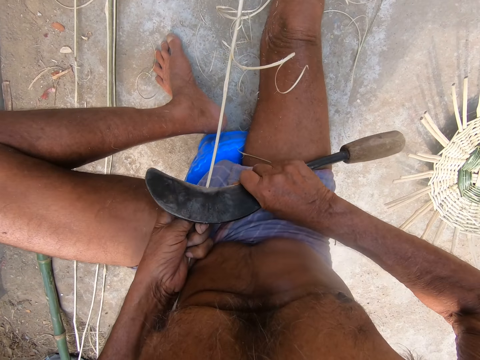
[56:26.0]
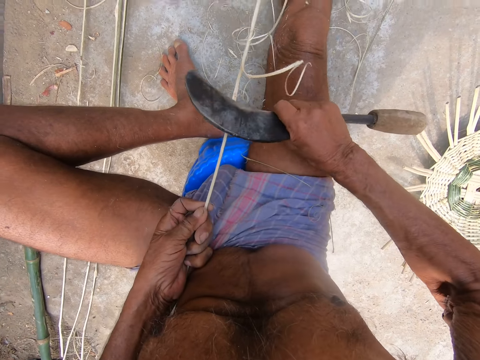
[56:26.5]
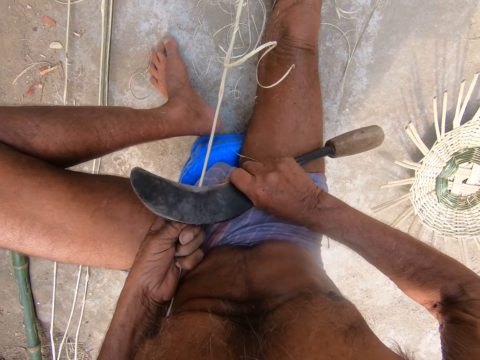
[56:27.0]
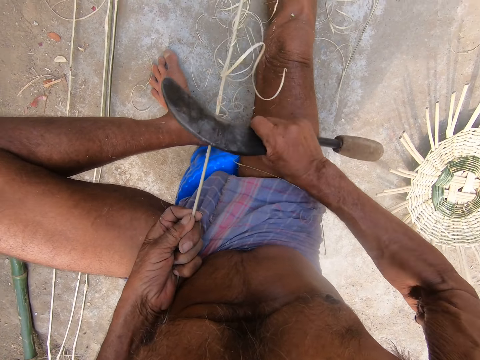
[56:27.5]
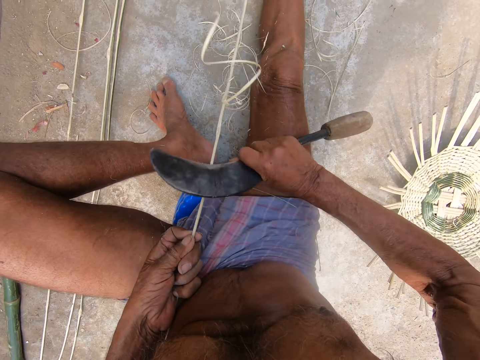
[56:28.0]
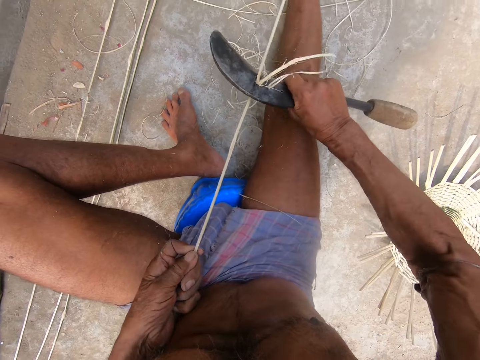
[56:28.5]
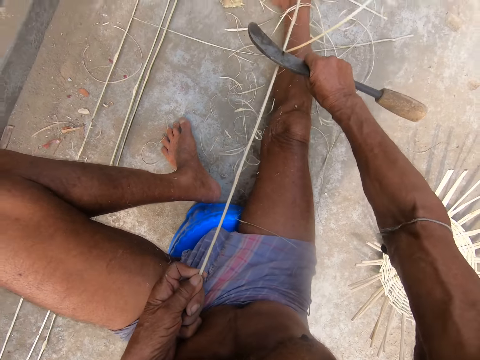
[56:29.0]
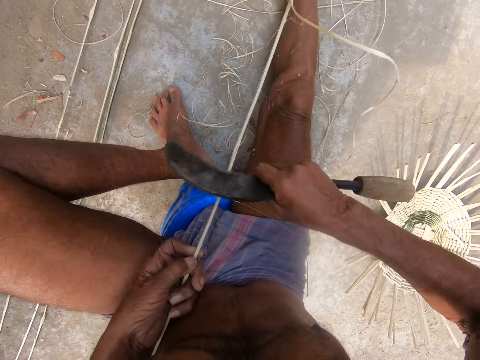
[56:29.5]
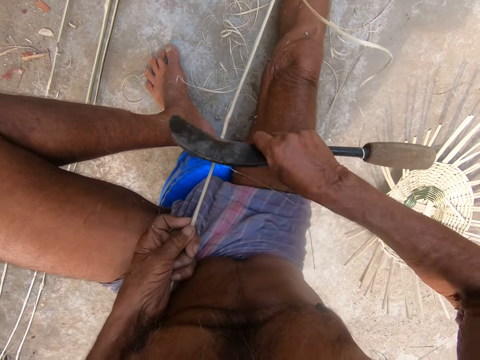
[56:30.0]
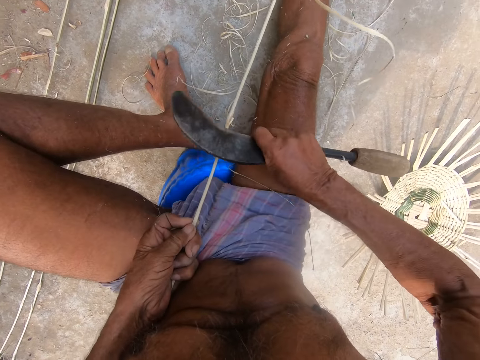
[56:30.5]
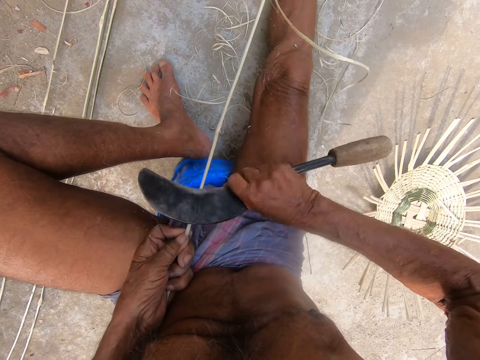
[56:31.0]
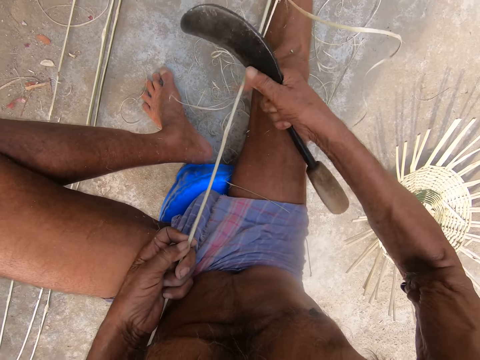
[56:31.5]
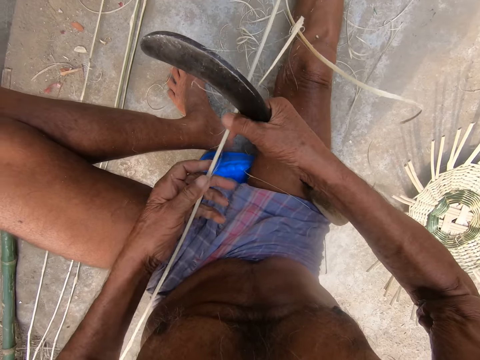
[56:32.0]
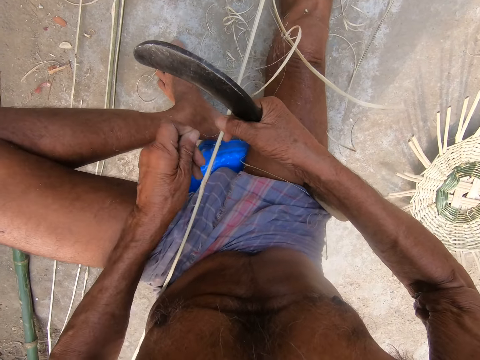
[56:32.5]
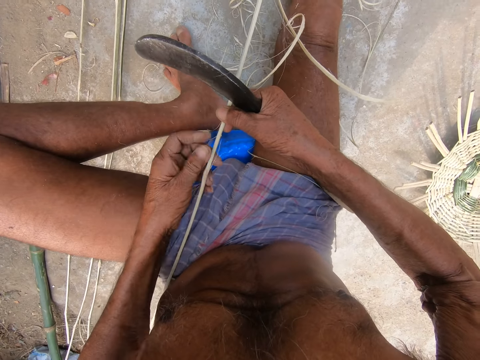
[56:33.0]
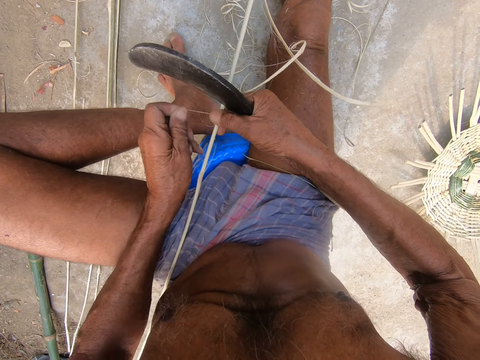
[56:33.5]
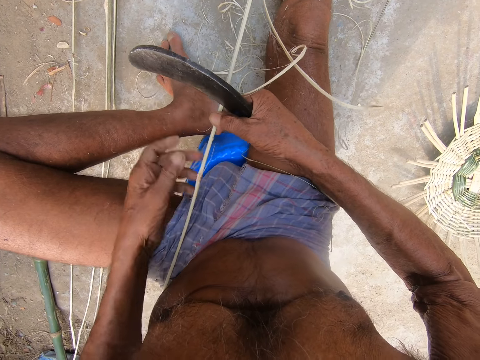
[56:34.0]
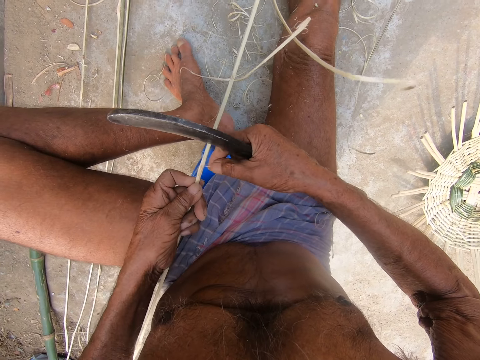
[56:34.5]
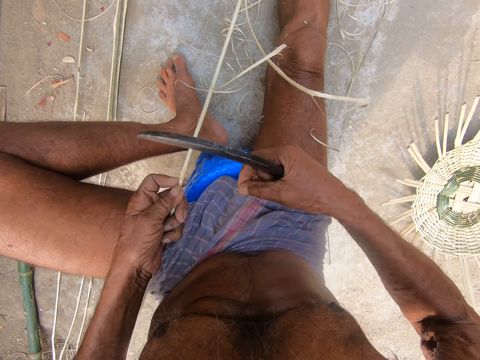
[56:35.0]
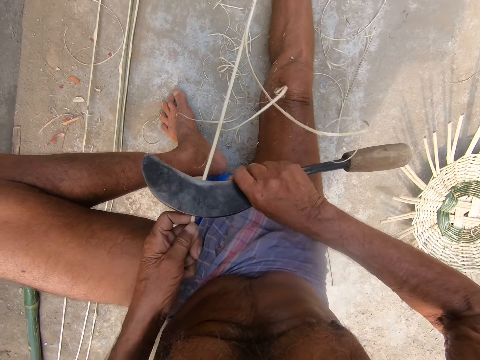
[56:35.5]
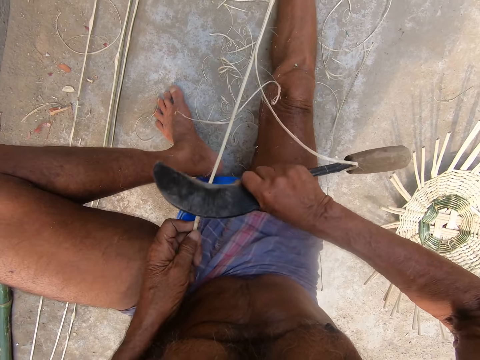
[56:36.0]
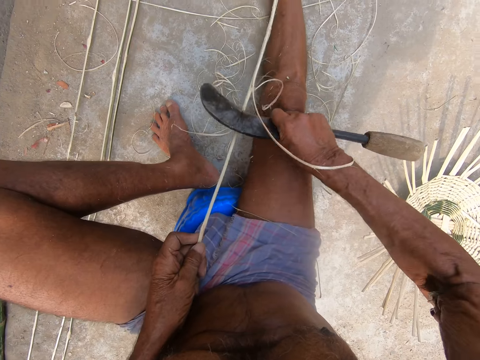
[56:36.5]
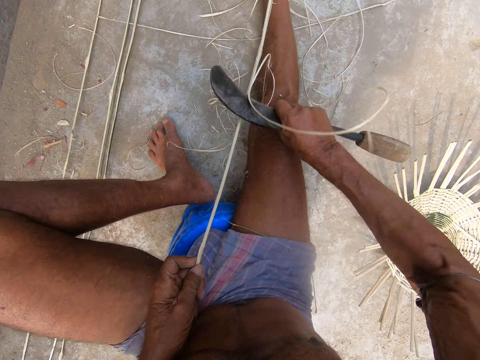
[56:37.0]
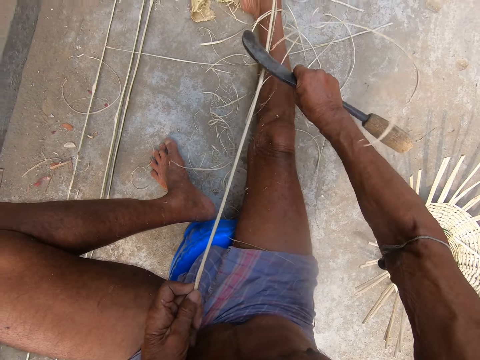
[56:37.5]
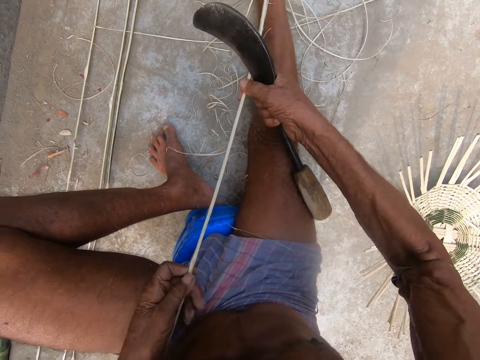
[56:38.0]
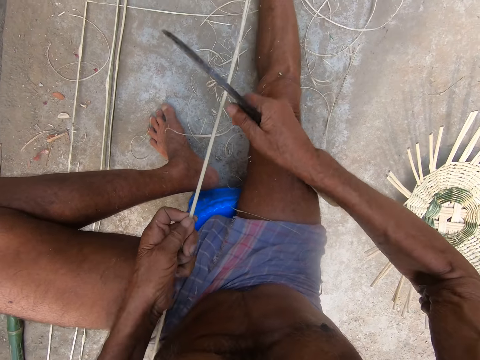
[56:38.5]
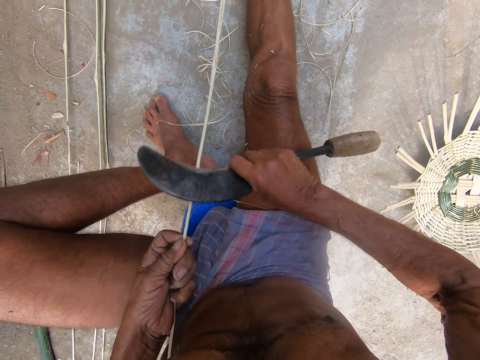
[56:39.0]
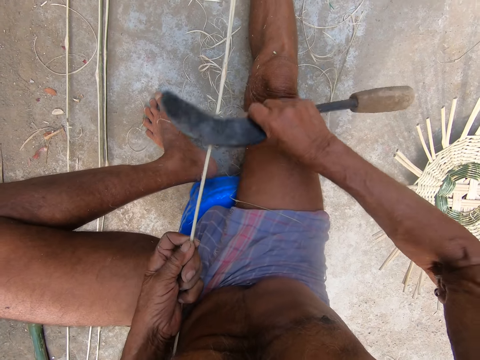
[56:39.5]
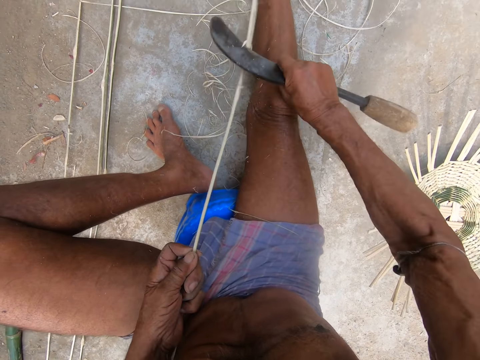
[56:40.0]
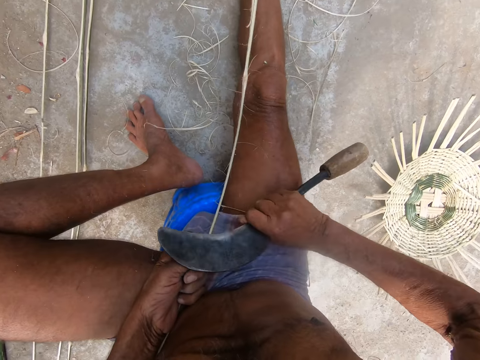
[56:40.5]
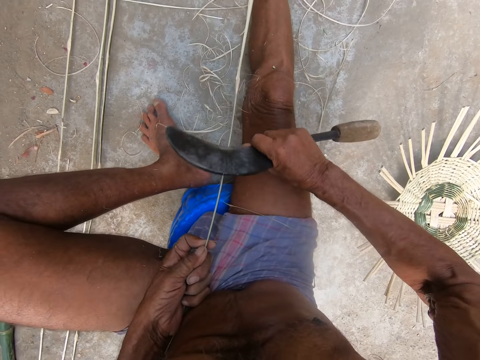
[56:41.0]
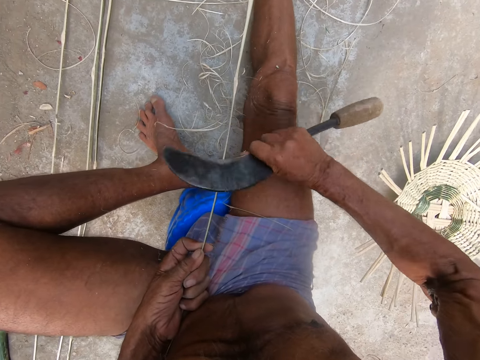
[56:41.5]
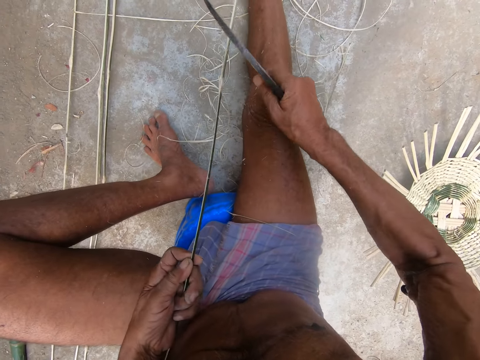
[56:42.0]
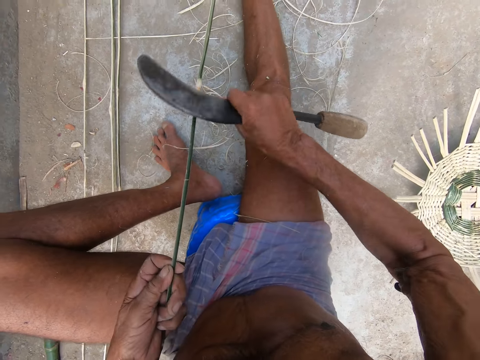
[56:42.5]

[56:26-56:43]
The camera wearer peels the stick or bamboo strip with a slasher or kukri knife. He holds the bamboo strip with both hands and removes some bamboo strands from the bamboo strip in his right hand with his left hand. He moves the stick with both hands. He removes some bamboo strands from the bamboo strip in his left hand with his right hand. He peels the bamboo strip in his left hand with the kukri knife in his right hand. He holds the bamboo strip with both hands. He moves the stick with both hands. He peels the bamboo strip in his left hand with the kukri knife in his right hand.

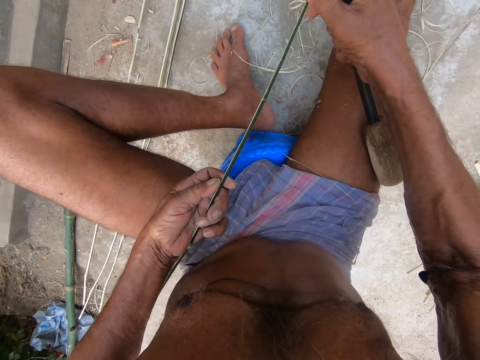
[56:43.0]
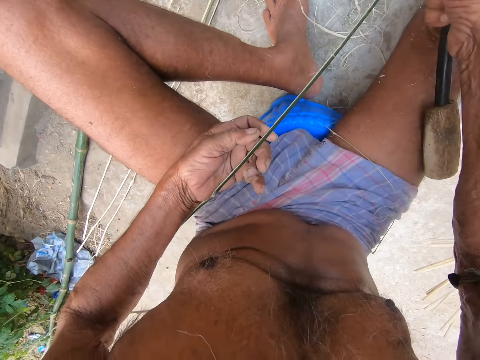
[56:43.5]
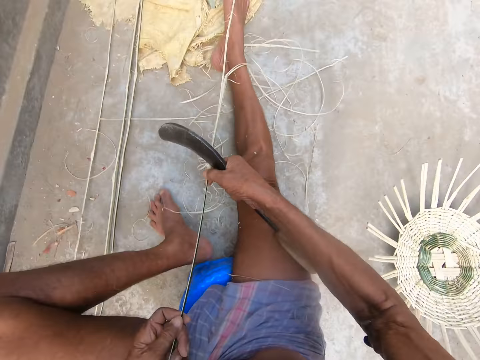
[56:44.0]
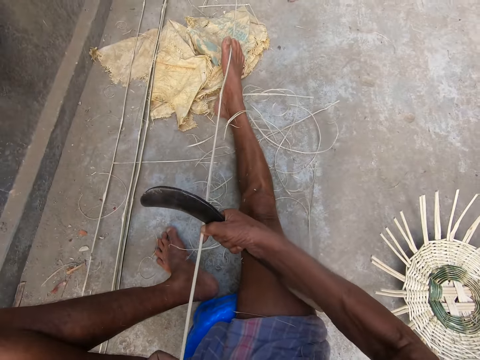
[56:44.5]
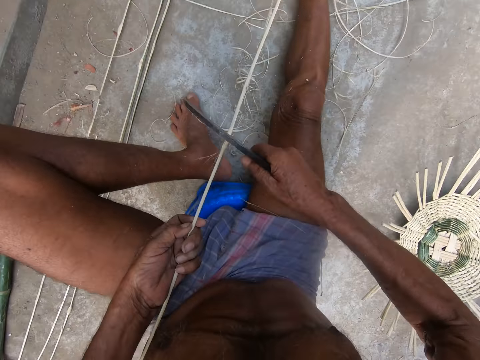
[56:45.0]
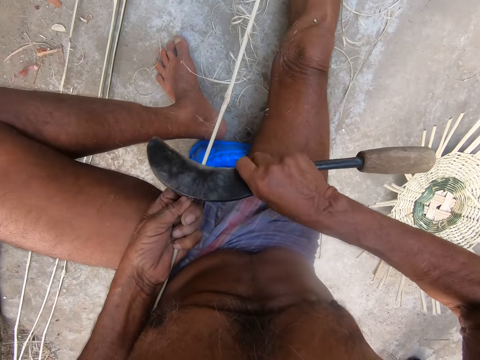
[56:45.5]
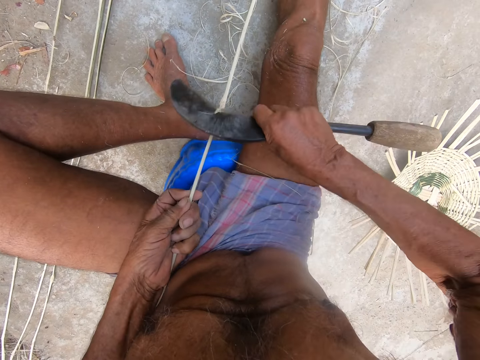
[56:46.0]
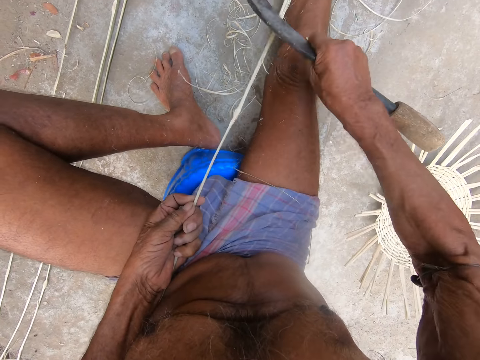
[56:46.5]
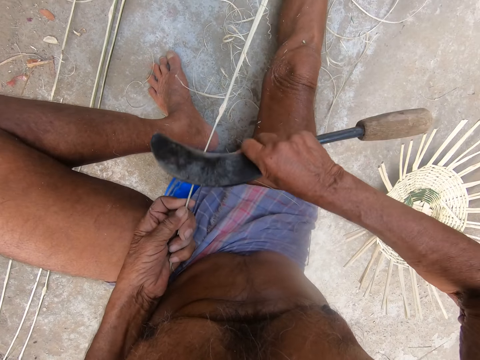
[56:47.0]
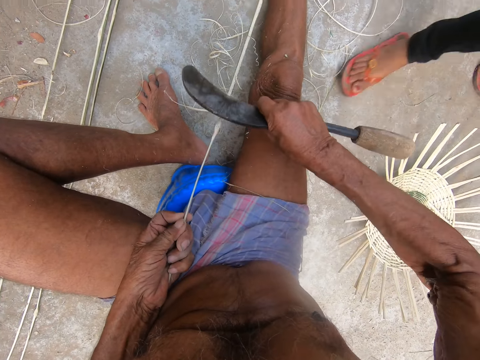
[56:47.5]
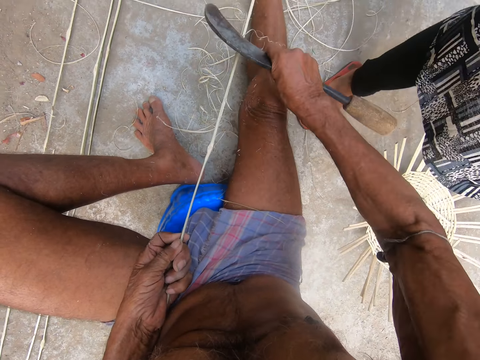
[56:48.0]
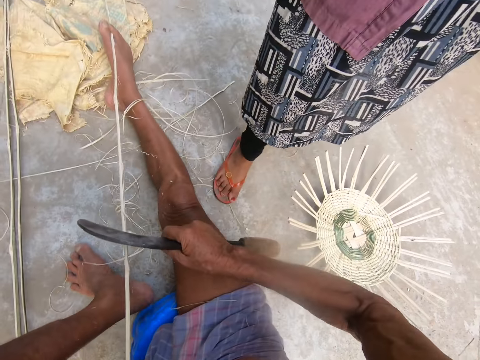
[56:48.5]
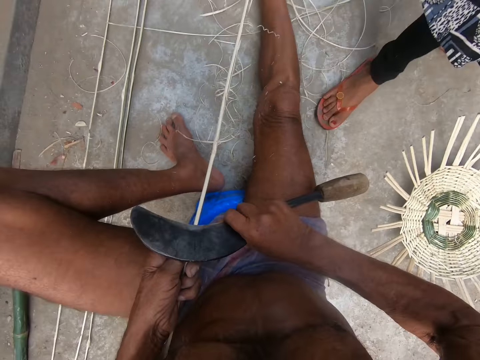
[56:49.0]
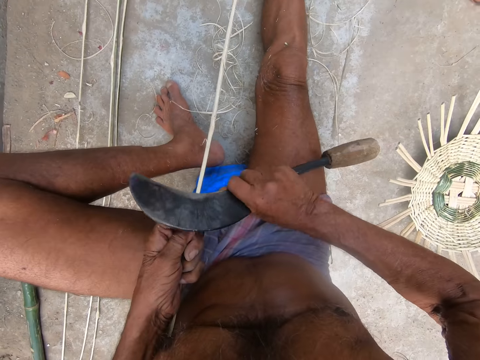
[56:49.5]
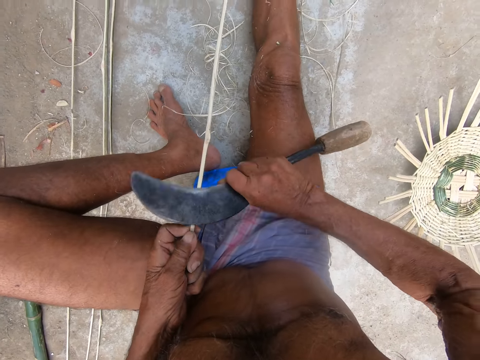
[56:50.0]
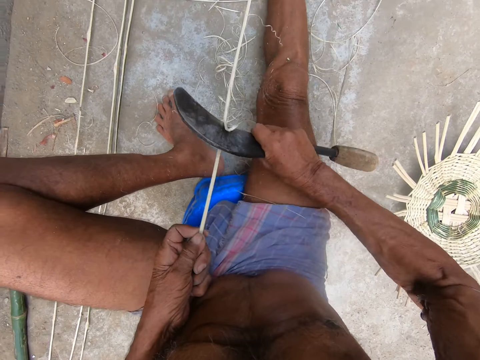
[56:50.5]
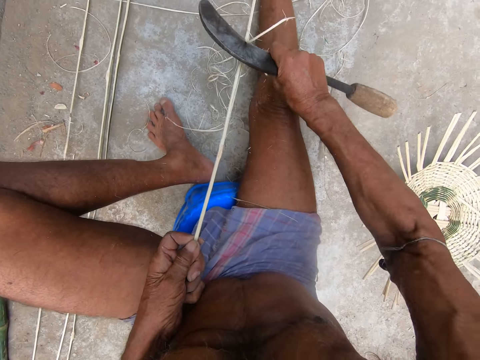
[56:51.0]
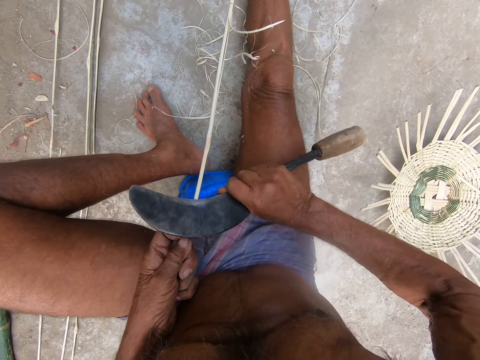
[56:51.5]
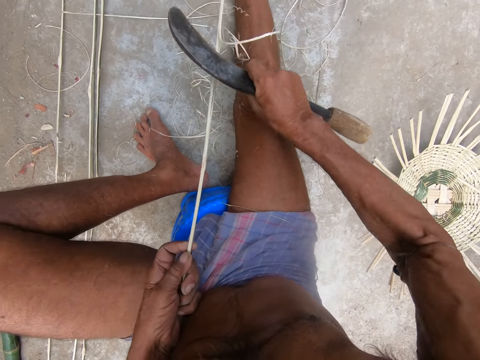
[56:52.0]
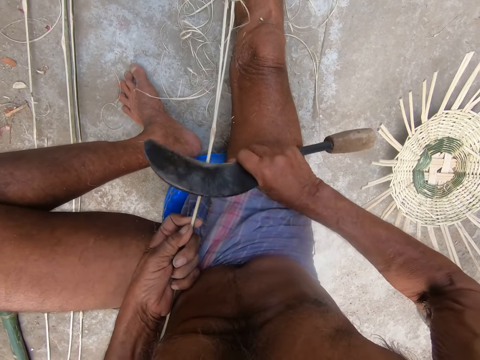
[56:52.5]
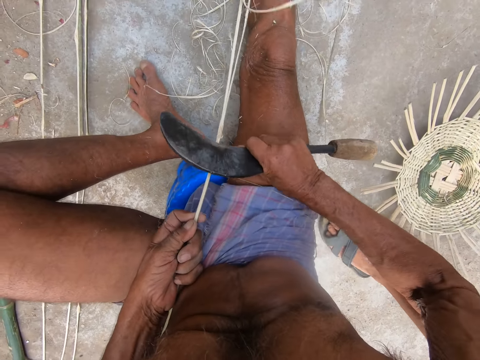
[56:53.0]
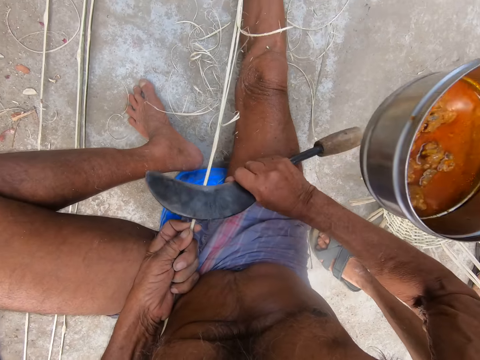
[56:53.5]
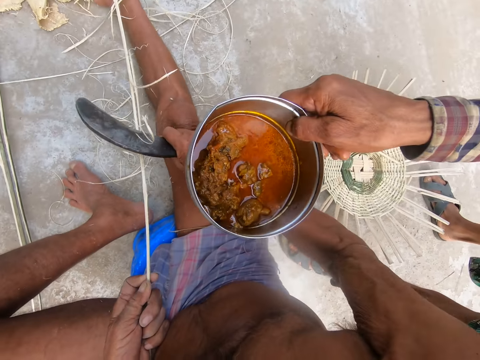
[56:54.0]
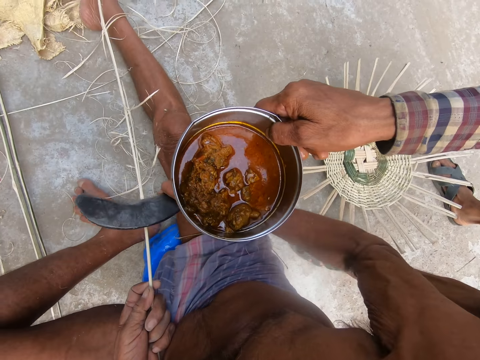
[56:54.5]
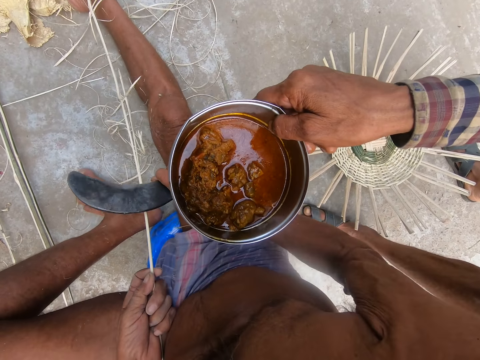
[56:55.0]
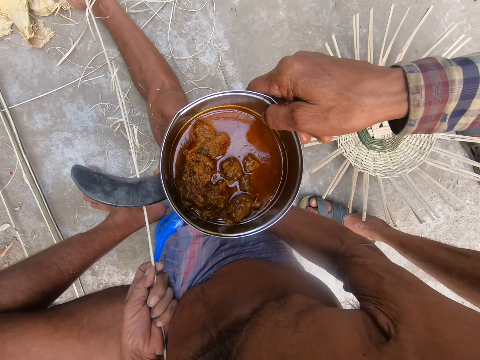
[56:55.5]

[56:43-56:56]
The camera wearer holds the bamboo strip with both hands. He peels the bamboo strip in his left hand with the kukri knife in his right hand. He interacts with a man. The man holds a bowl of meat with his right hand.
